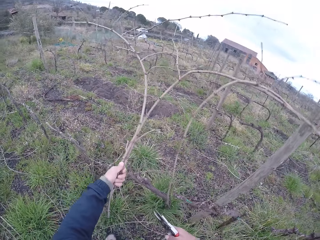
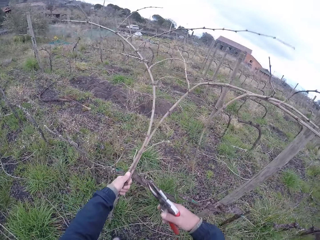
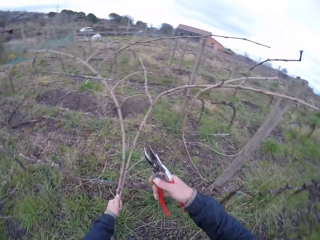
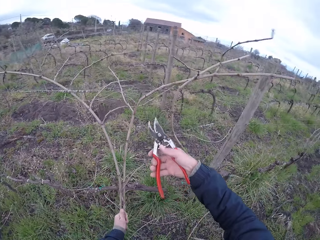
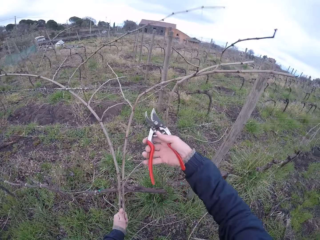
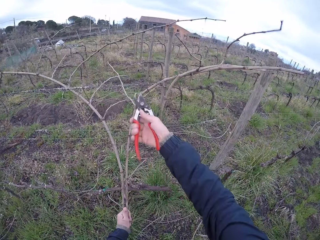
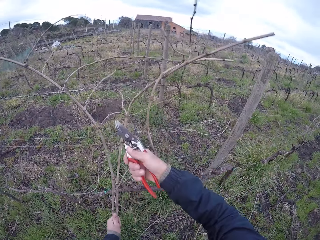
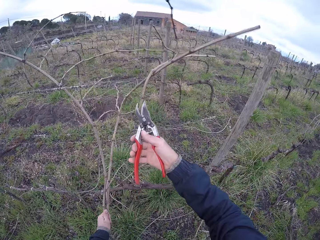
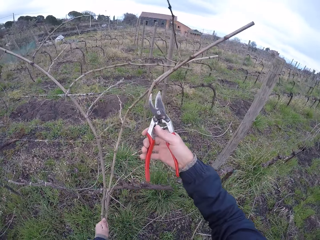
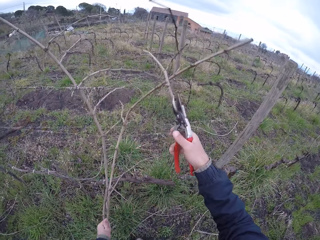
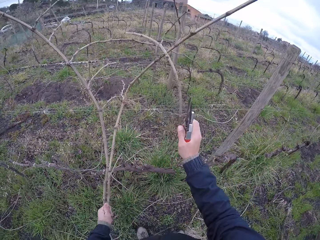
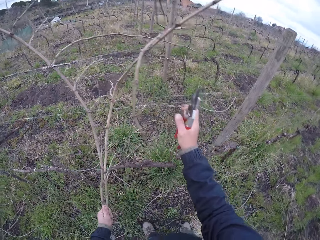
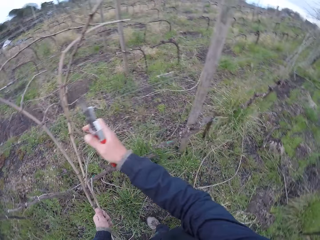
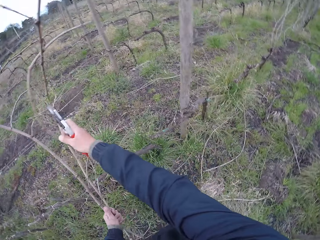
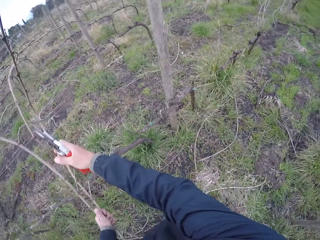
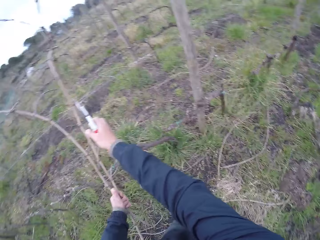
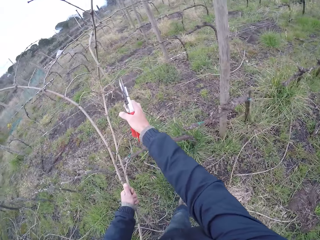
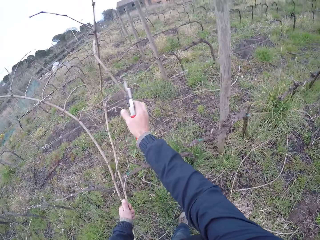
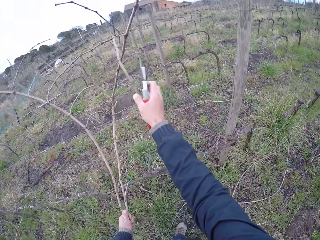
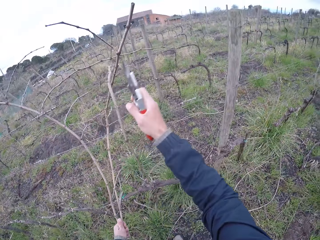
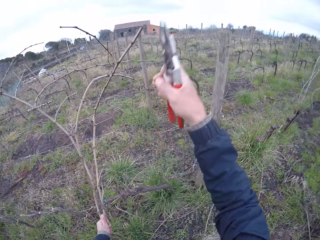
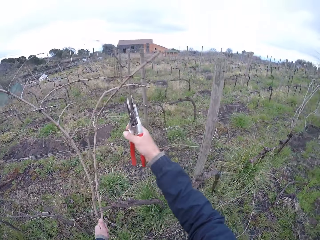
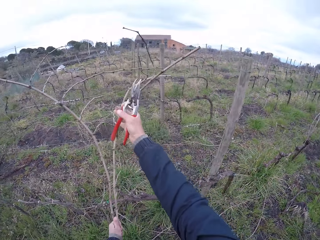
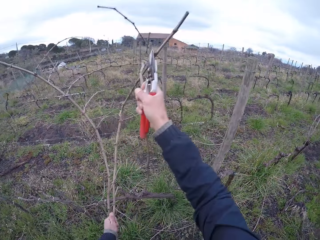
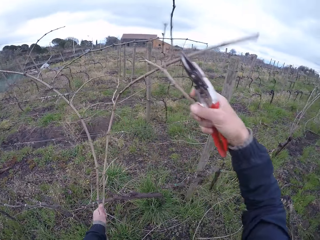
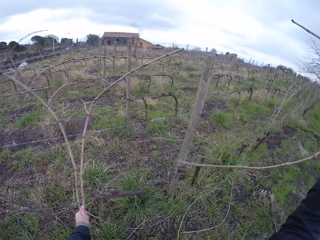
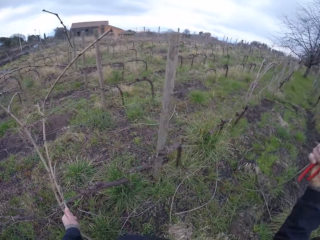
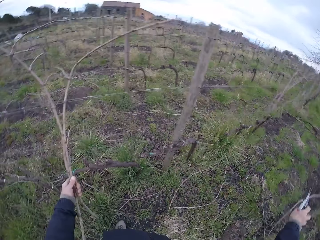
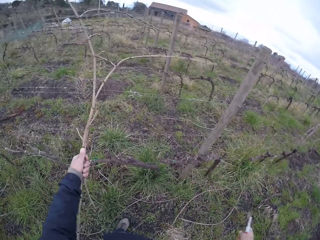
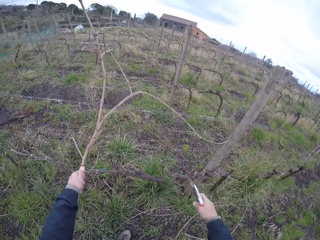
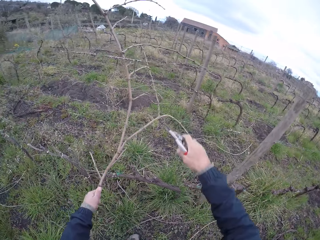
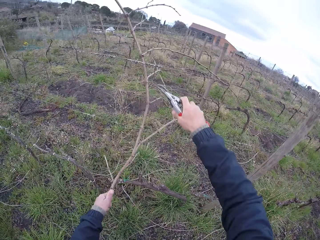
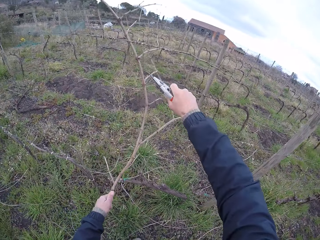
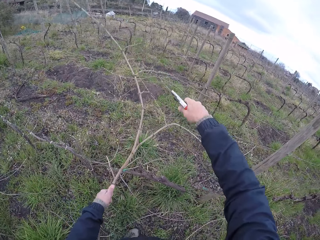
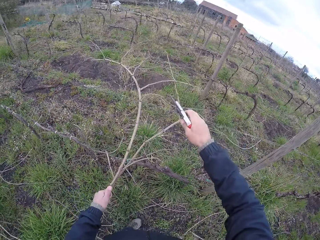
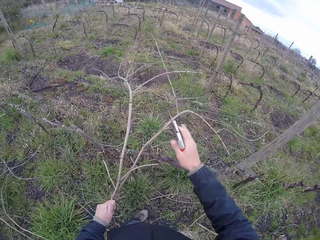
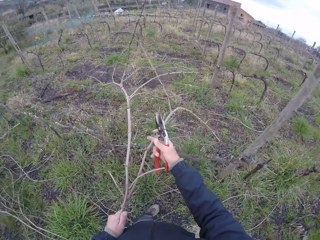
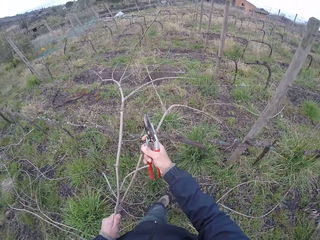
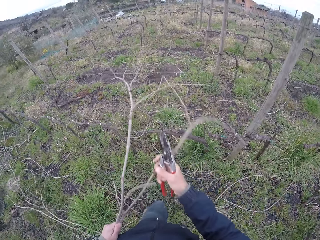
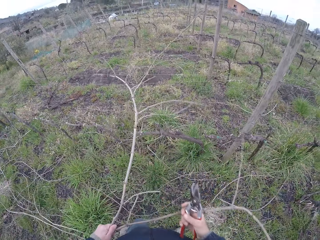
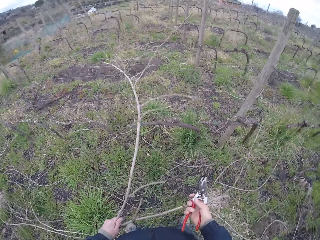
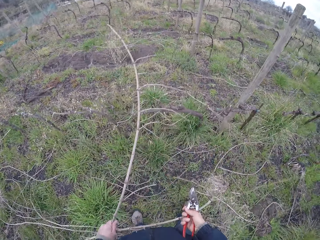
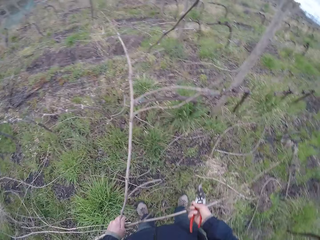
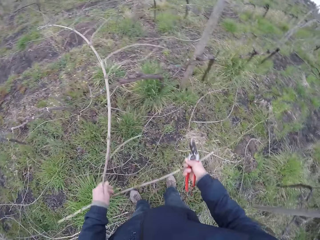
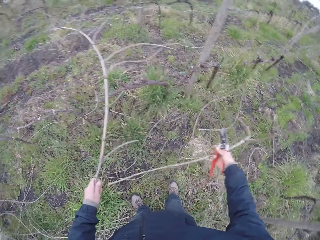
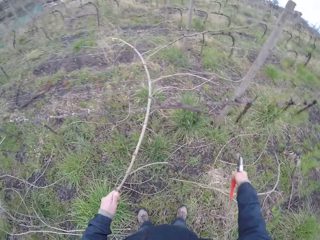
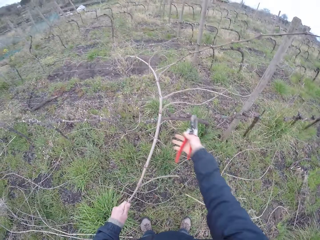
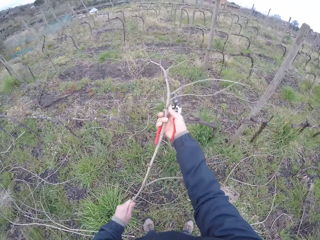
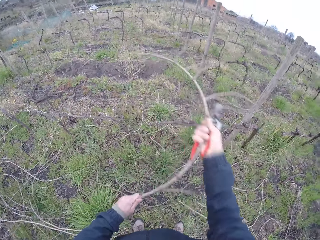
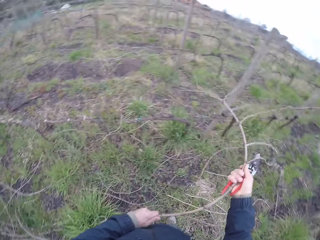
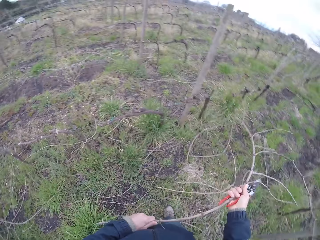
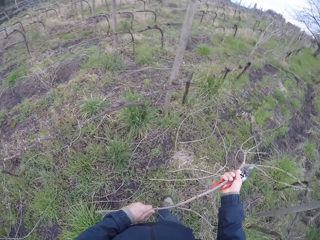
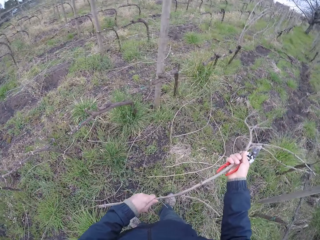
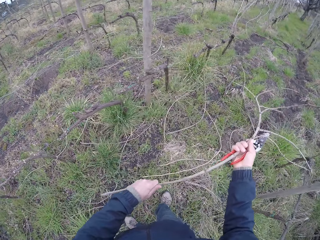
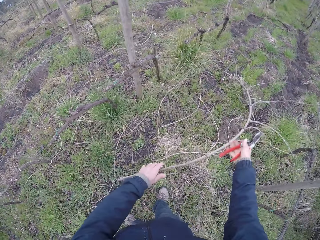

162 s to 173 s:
The camera wearer cuts a branch with cutter pliers. He pulls a twig on the wire fence with his right hand. He drops the twig on the ground with his right hand. He pulls a twig on the wire fence with his right hand. He drops the twig on the ground with his right hand. He pulls the twig on the ground with his hands.

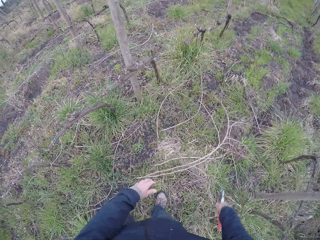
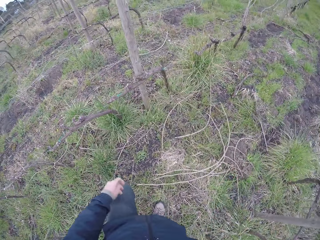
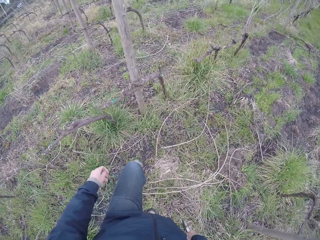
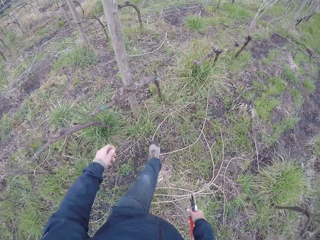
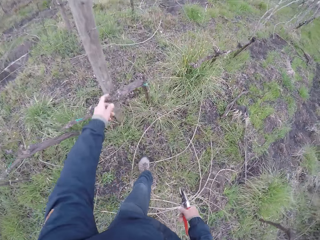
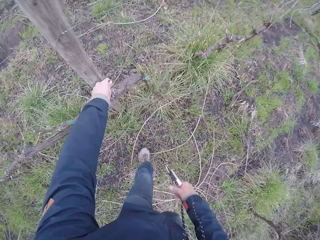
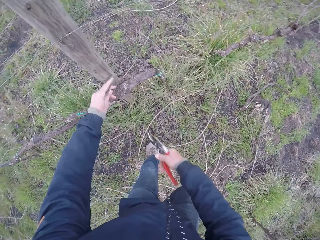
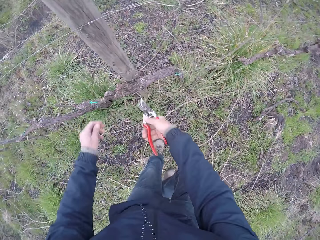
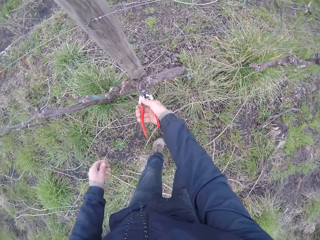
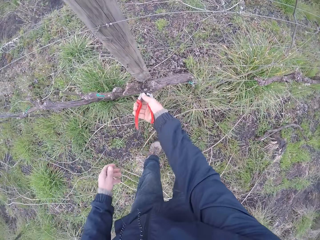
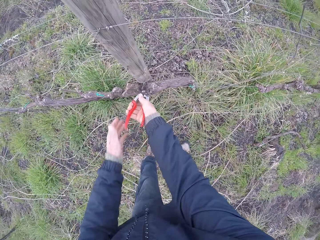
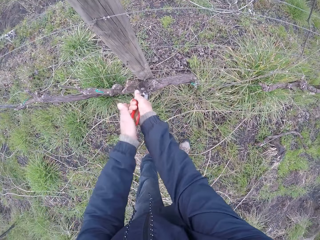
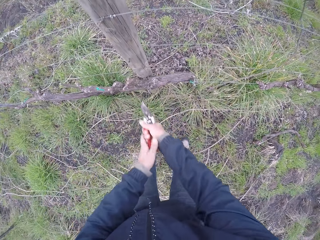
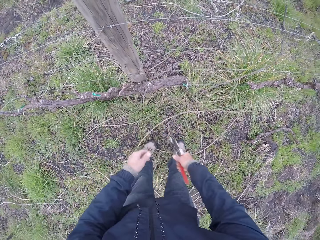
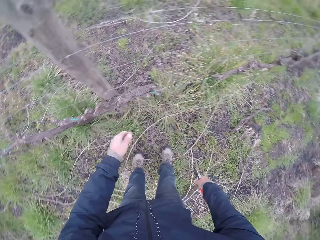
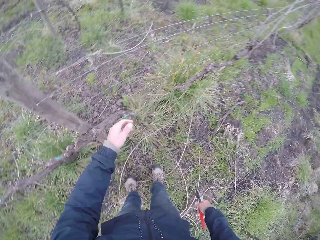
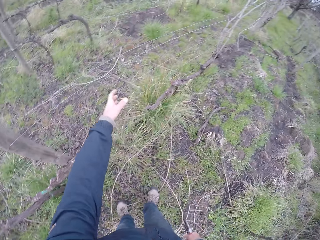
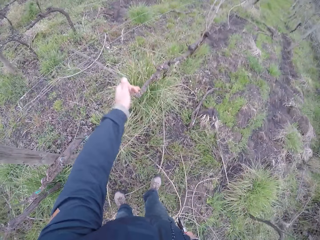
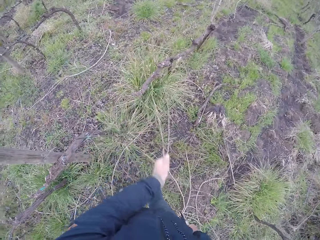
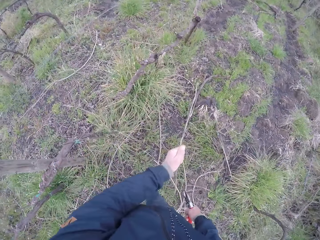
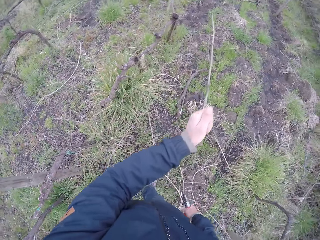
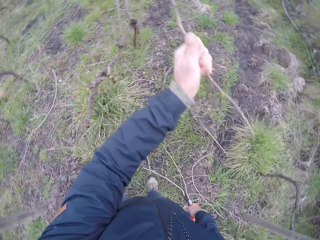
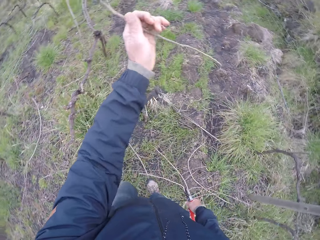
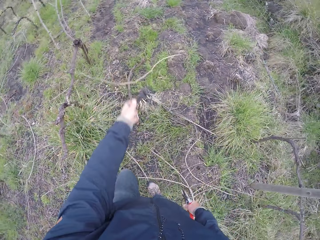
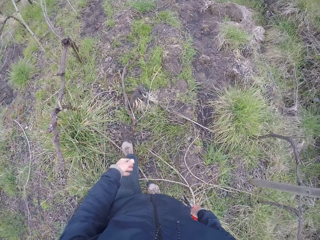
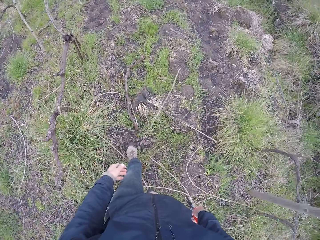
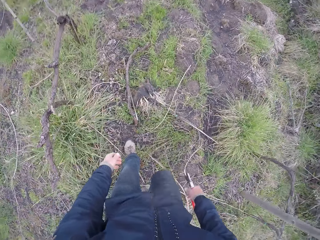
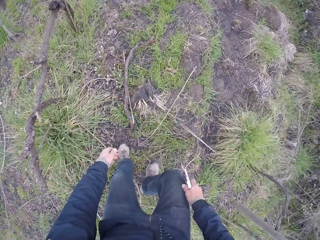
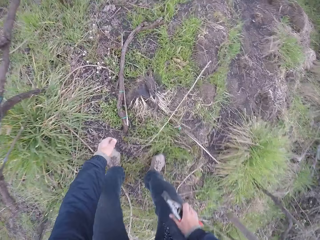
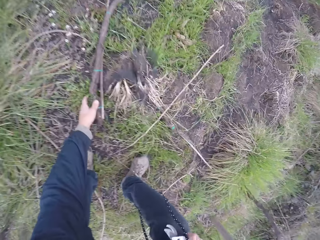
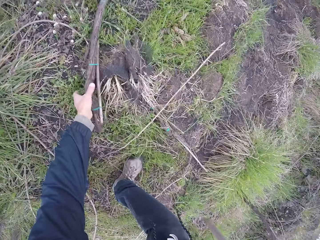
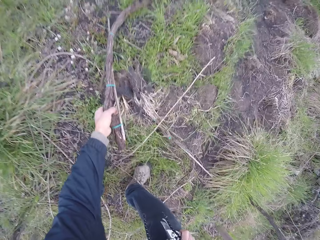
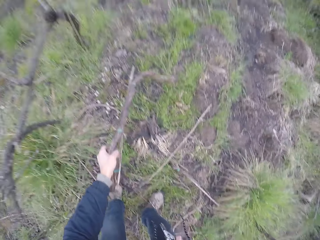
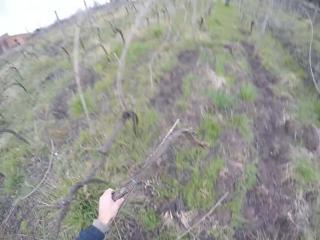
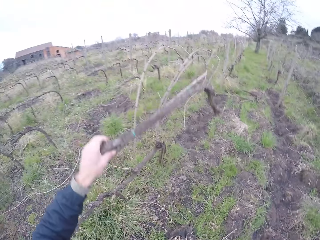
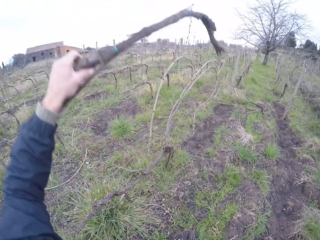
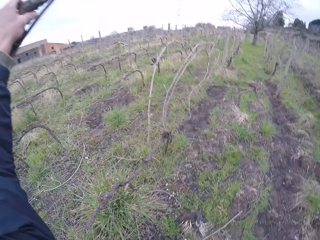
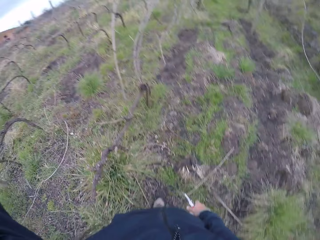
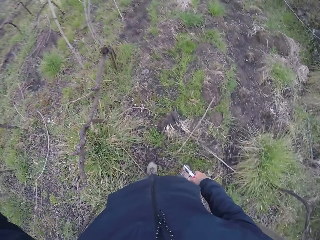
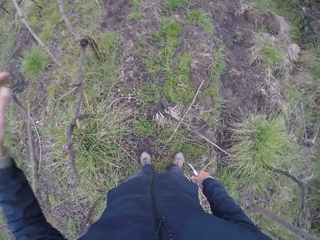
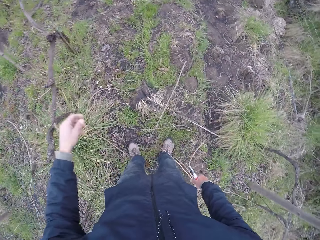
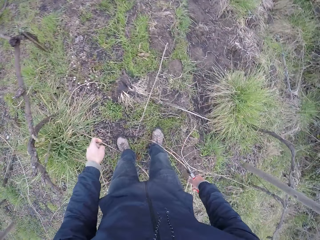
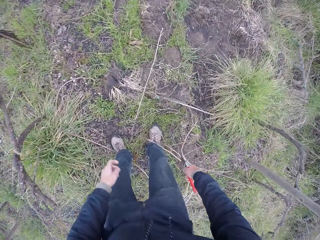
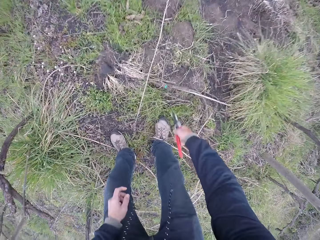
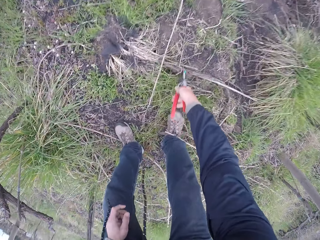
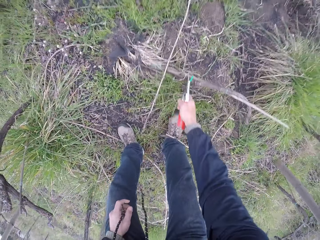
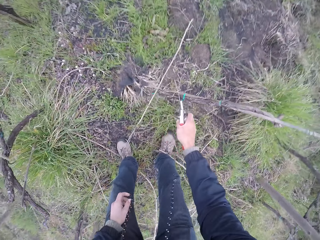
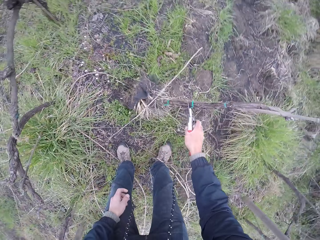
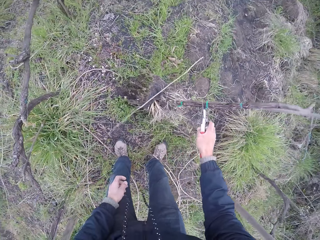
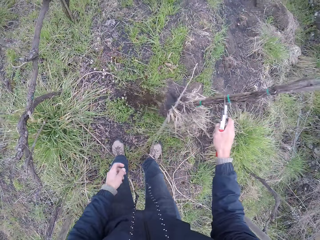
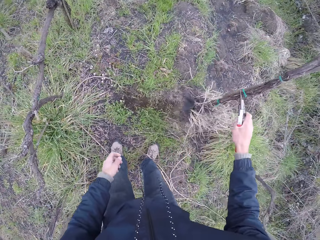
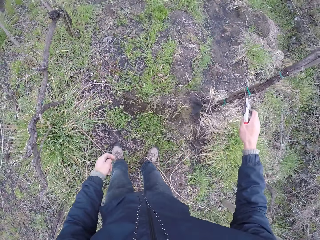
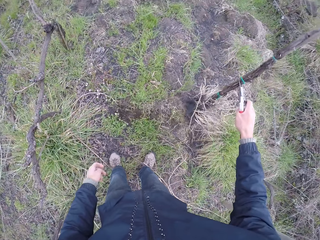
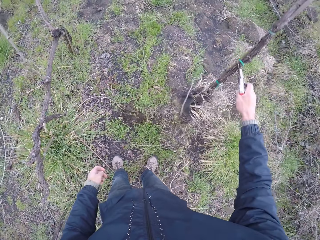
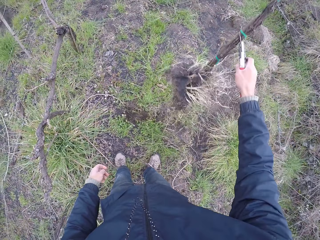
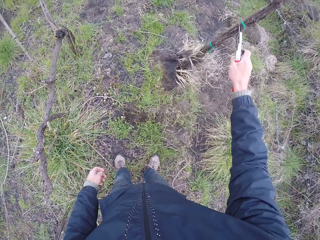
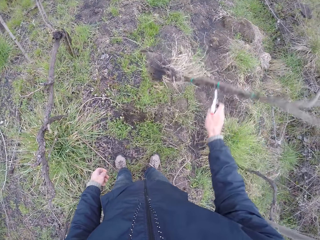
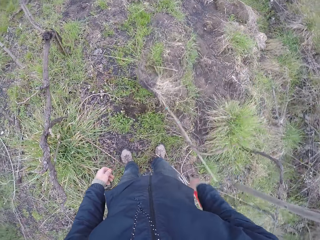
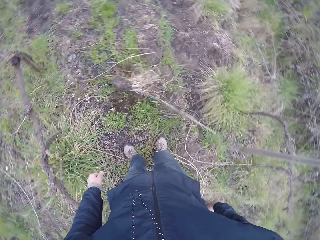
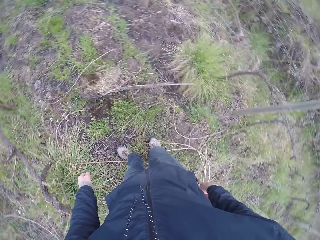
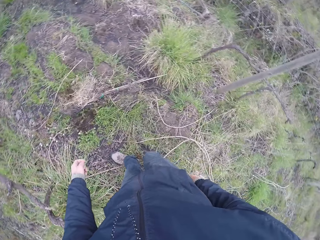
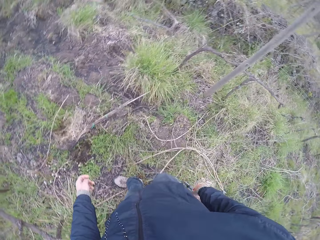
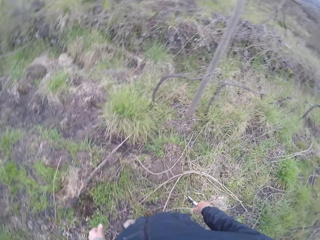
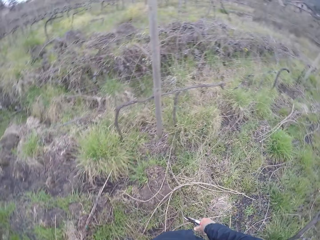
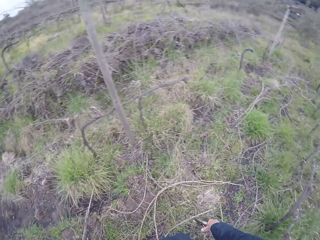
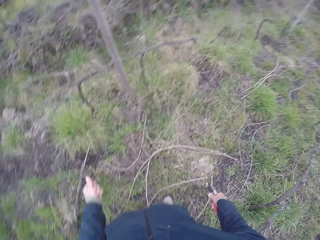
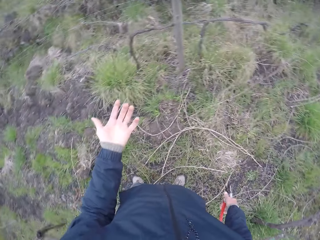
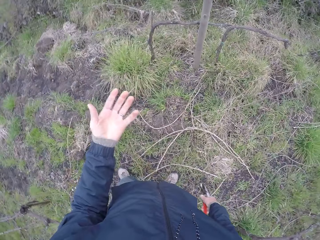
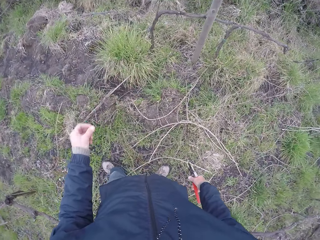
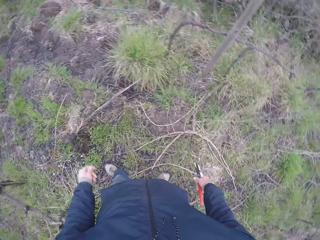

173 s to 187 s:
The camera wearer drops the twig on the ground with his hands. He picks up a tree branch. He cuts the twig with the pair of cutter pliers in his hands. He pulls a twig on the wire fence with his left hand. He picks up a tree branch. He drops the twig on the ground with his left hand. He picks up a stick on the ground with his left hand. He throws the stick on the ground with his left hand. He picks up a branch on the ground with the pliers in his right hand. He throws the branch on the ground with the pliers in his right hand. He drops a tree branch. He looks around.
